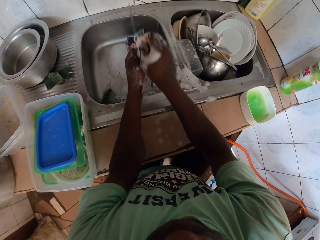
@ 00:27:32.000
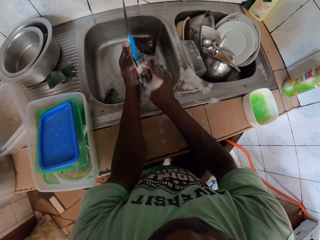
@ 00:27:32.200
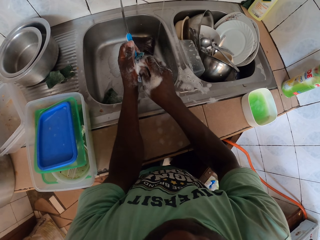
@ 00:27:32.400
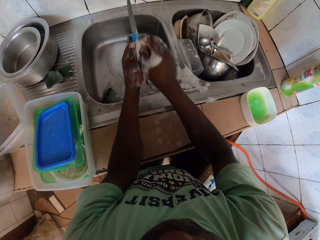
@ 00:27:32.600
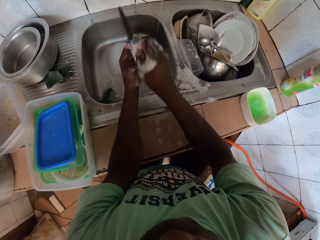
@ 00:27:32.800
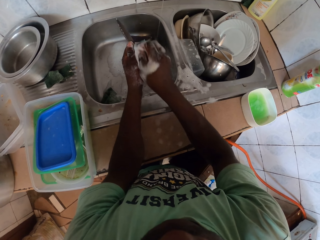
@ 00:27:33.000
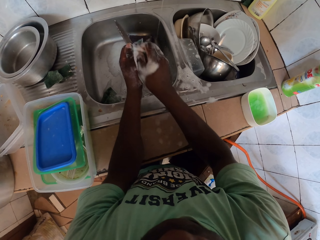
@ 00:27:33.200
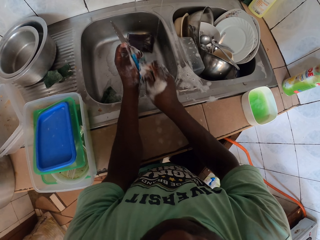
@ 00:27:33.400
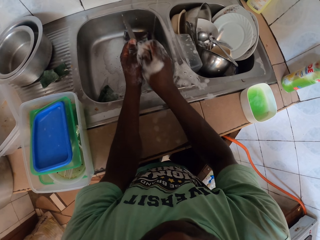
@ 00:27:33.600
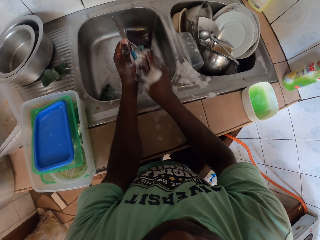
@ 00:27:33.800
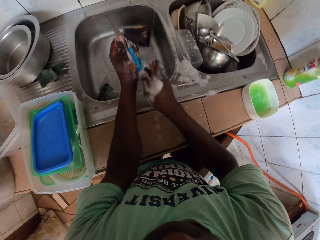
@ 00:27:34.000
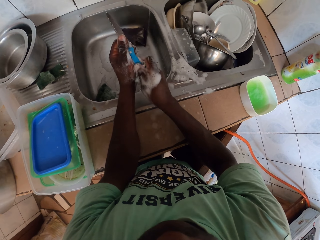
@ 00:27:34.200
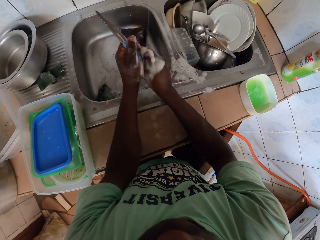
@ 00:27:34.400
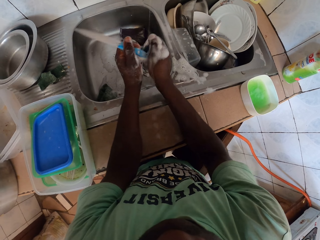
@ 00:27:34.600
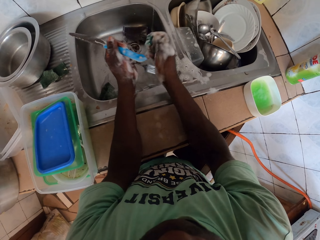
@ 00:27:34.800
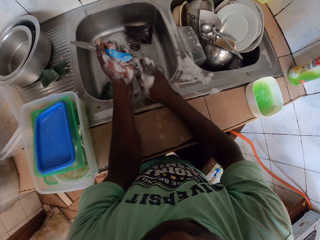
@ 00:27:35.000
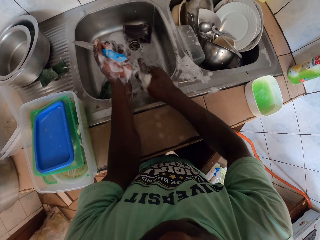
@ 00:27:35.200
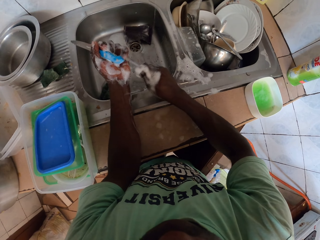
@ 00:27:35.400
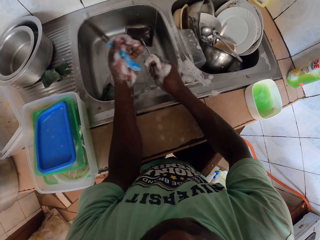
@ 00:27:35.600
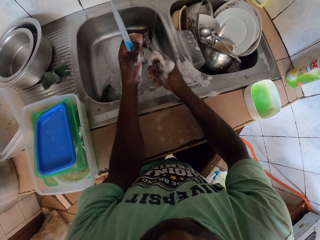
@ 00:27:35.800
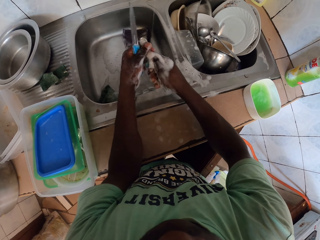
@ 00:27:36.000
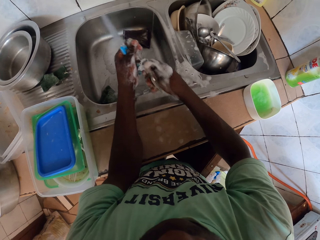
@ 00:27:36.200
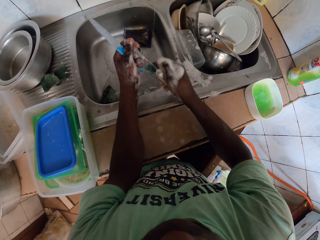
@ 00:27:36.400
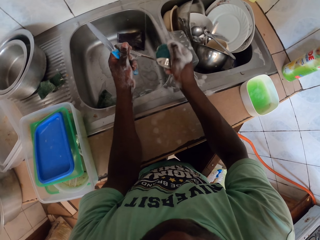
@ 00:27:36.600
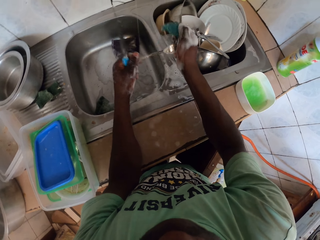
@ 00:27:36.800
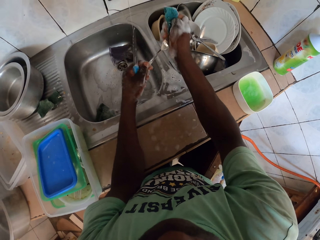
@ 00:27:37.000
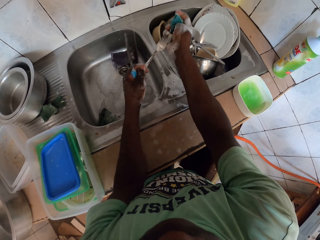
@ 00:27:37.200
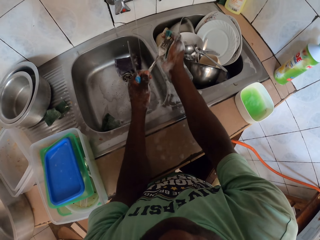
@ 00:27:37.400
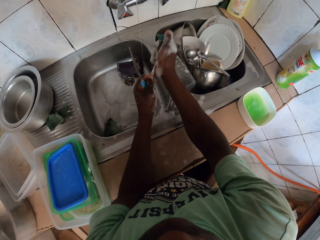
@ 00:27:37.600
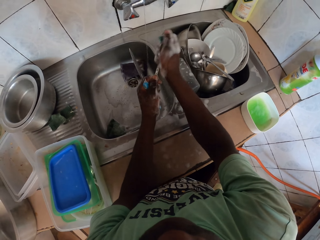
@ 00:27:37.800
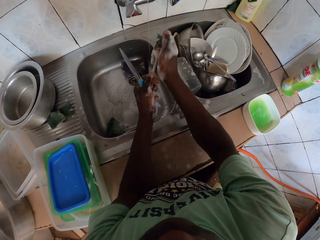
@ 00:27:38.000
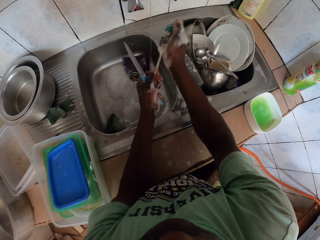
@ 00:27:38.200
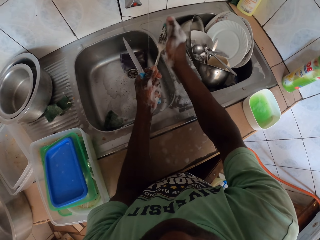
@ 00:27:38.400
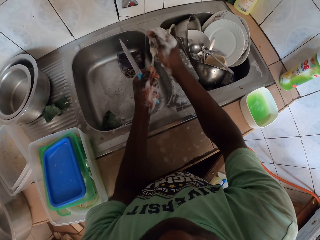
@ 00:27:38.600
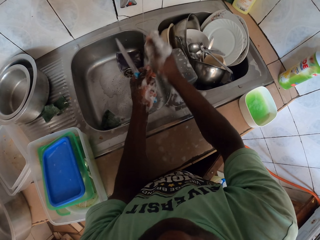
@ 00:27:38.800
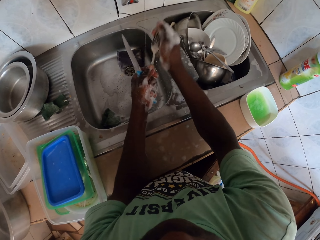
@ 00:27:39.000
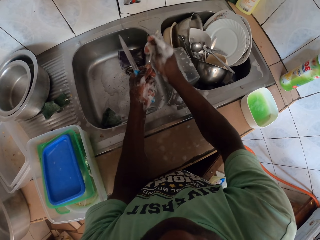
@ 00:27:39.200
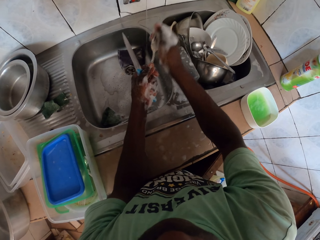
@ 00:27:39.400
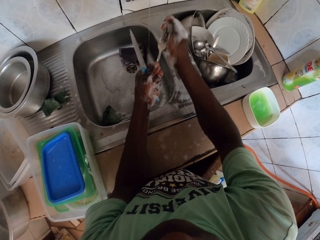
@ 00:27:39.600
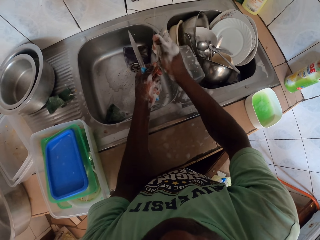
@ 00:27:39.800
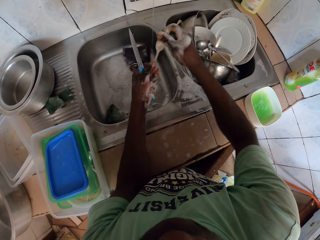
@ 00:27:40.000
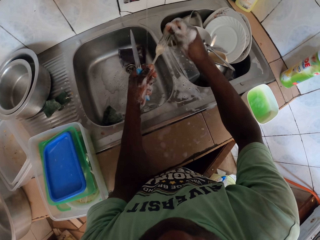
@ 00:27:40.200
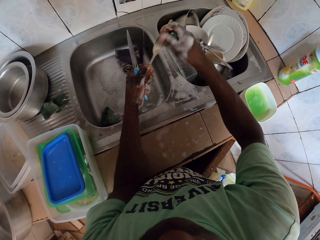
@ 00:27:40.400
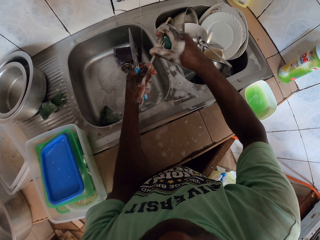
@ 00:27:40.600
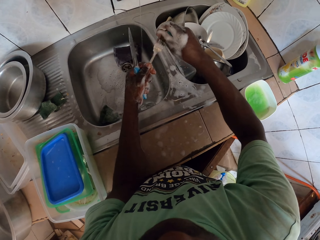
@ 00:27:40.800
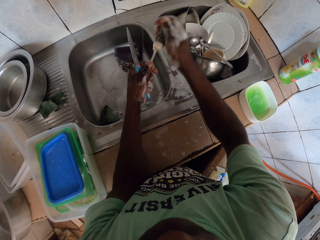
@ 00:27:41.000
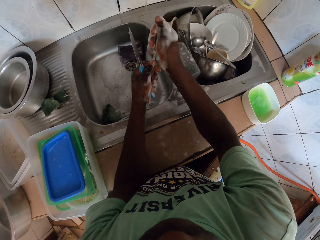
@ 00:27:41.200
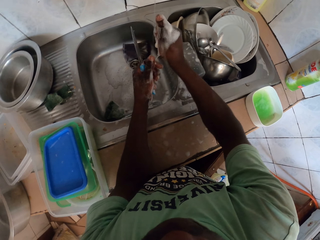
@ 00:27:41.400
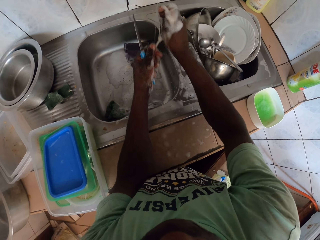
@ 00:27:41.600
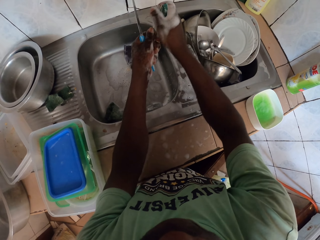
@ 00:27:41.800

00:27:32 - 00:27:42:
The camera wearer takes the fork with the right hand. They hold the fork with the left hand. They wash the fork with a sponge.

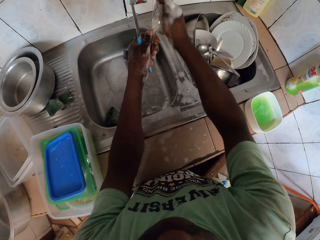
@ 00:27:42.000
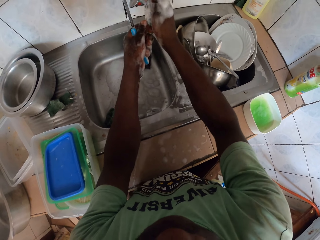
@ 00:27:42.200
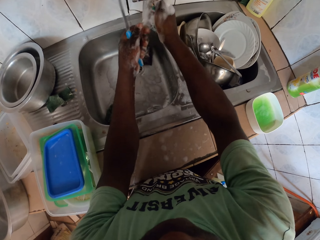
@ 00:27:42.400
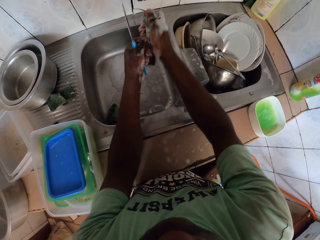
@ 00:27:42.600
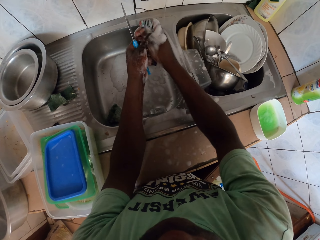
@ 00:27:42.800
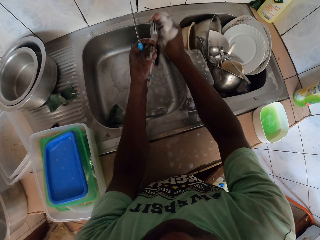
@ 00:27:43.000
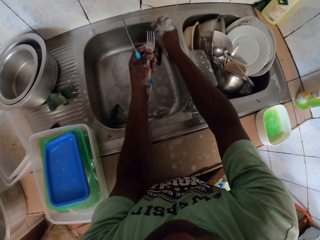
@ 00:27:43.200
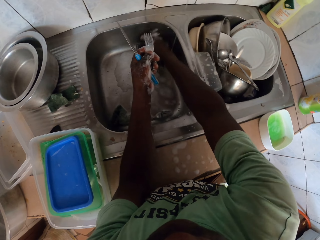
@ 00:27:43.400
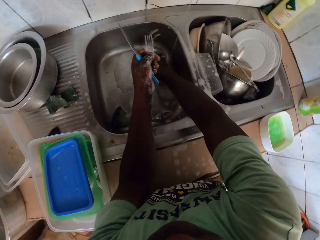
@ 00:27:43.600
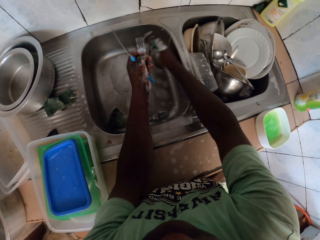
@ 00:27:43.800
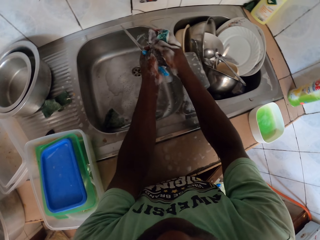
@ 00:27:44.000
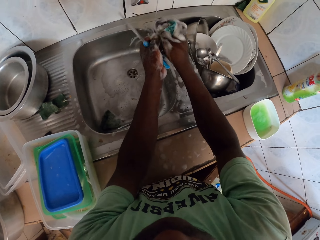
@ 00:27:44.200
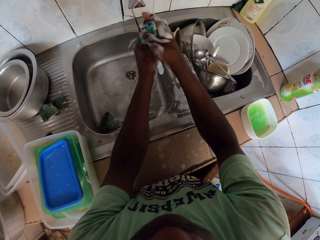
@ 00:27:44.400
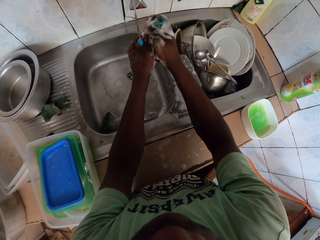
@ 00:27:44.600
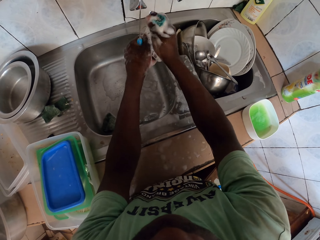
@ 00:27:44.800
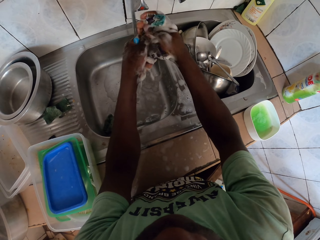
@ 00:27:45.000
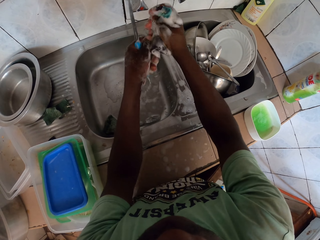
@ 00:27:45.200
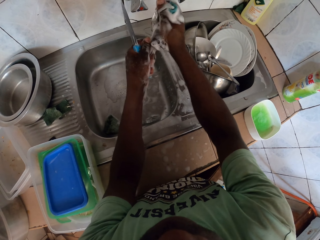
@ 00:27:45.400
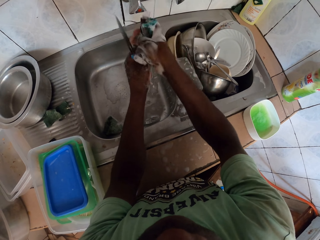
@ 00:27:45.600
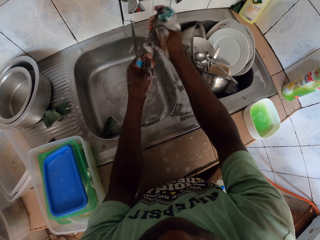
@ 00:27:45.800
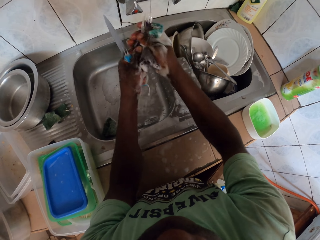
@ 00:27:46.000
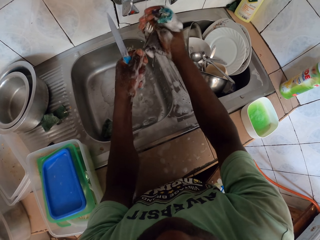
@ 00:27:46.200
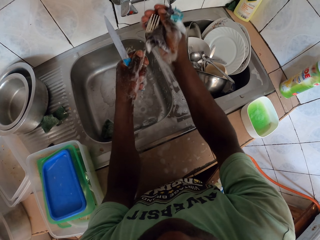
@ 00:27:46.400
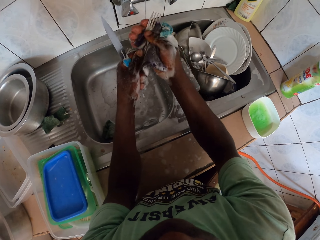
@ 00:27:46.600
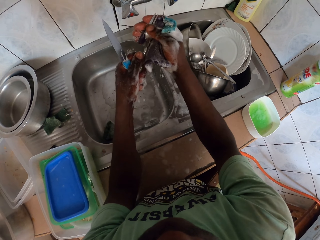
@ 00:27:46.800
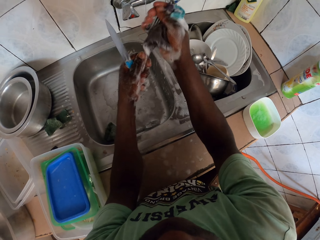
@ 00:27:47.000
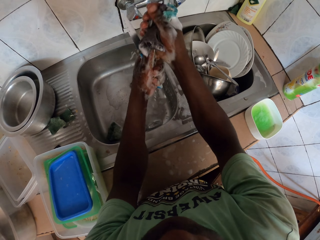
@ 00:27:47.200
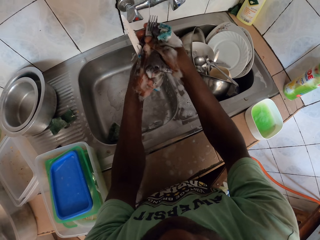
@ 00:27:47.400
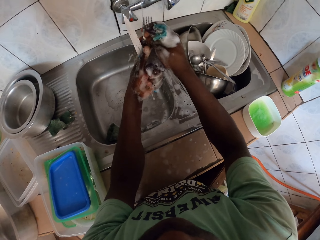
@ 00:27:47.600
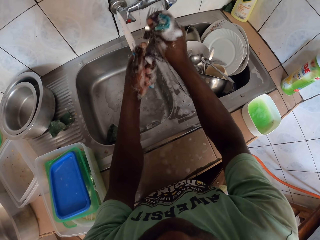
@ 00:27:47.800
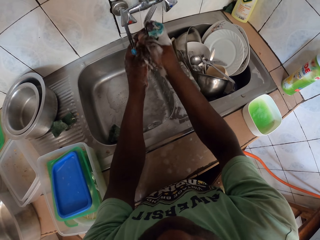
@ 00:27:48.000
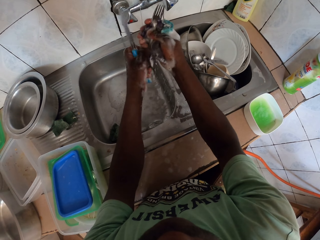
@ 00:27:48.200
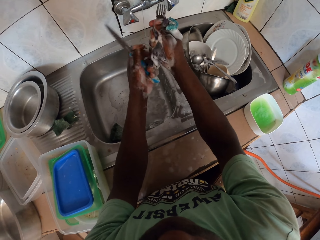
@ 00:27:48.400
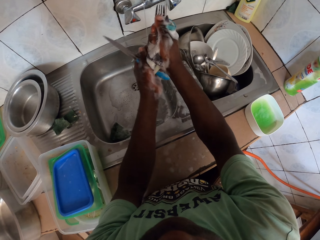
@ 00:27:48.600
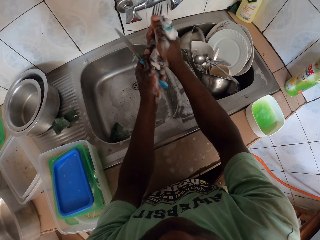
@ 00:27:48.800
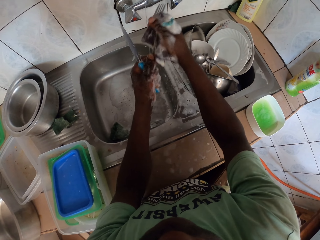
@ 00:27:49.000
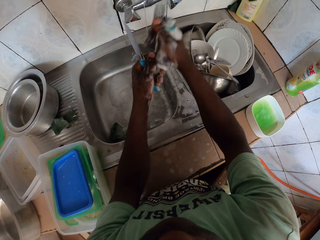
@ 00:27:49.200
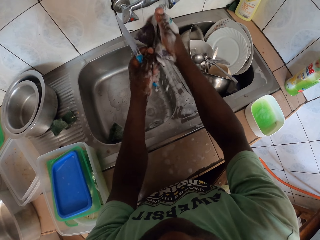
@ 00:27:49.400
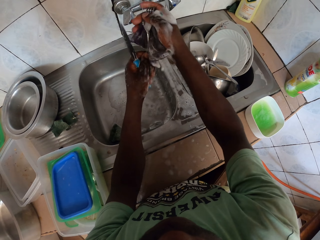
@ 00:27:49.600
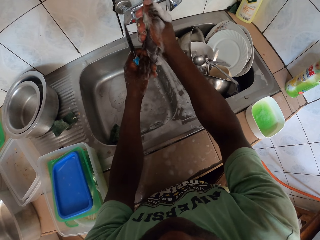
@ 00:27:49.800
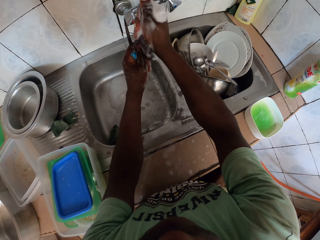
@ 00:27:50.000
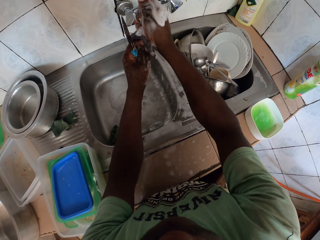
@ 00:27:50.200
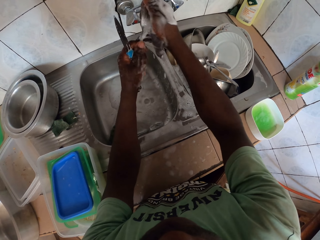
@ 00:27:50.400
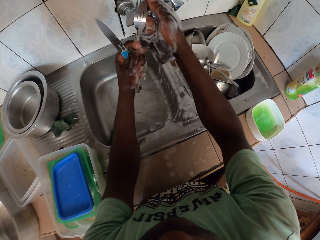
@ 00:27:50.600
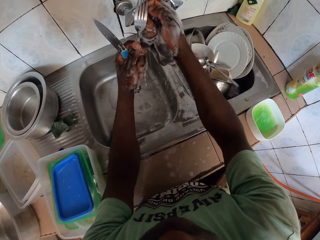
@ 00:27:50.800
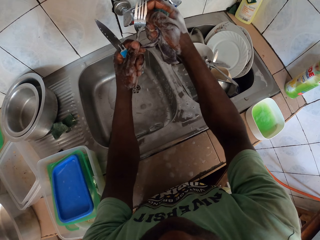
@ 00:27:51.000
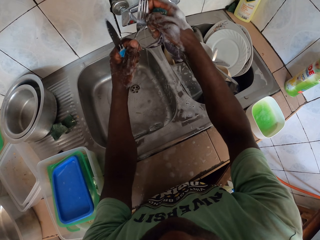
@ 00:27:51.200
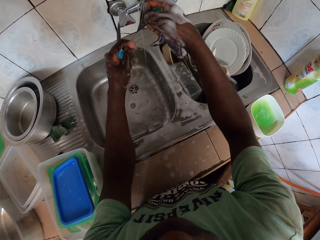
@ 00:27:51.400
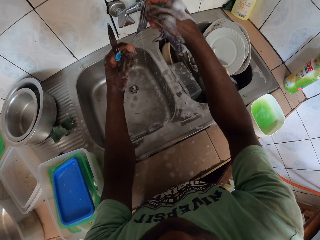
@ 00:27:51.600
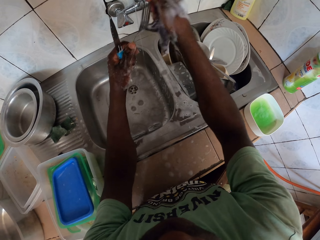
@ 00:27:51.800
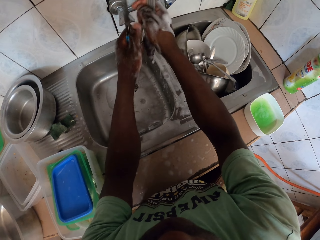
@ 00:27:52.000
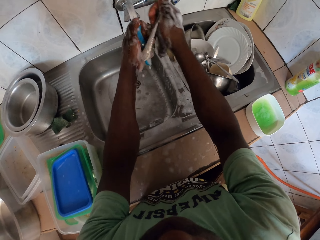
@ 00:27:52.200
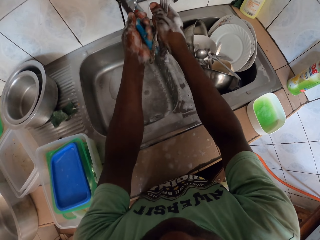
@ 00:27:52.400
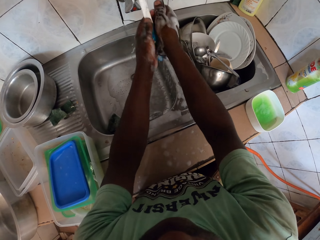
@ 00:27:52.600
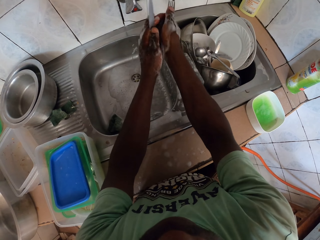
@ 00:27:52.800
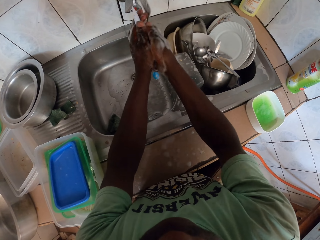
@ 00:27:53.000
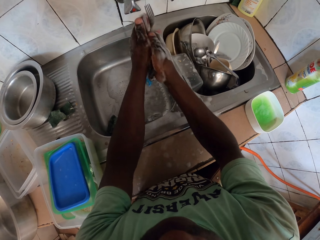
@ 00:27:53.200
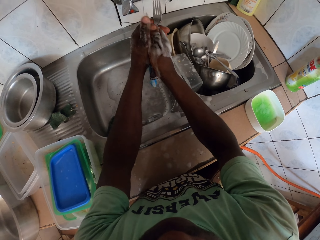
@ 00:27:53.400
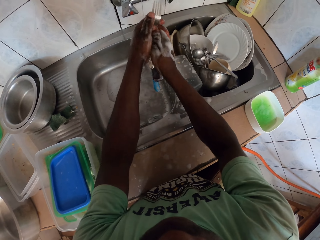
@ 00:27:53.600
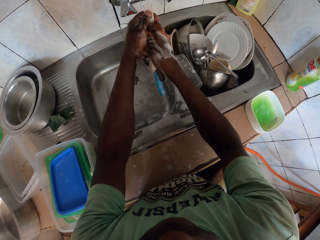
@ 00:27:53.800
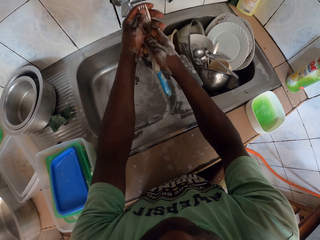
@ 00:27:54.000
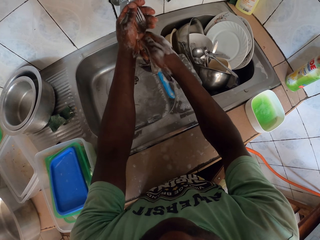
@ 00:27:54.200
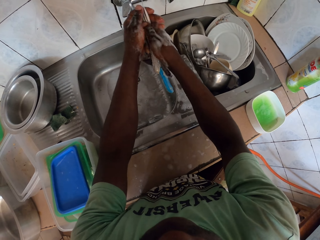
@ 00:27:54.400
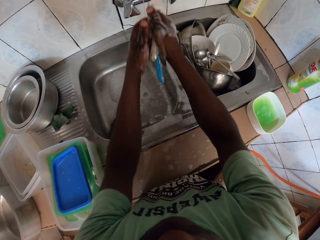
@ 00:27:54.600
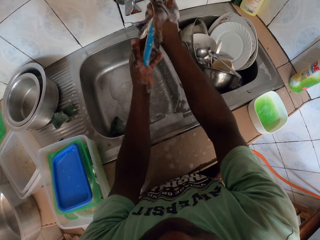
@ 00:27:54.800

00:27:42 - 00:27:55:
The camera wearer picks the sponge with the right hand. They wash the fork with the sponge.
